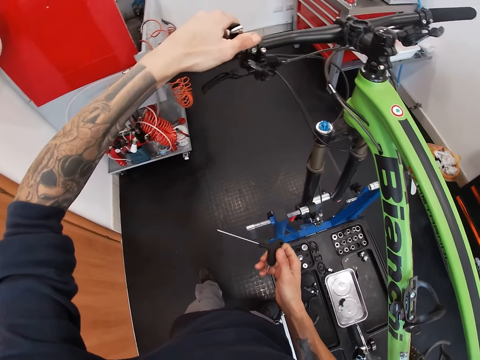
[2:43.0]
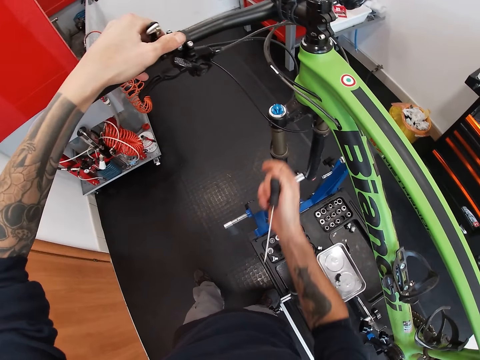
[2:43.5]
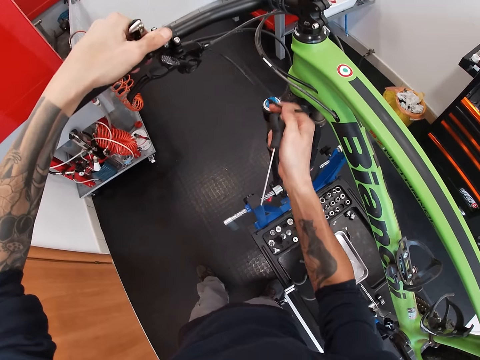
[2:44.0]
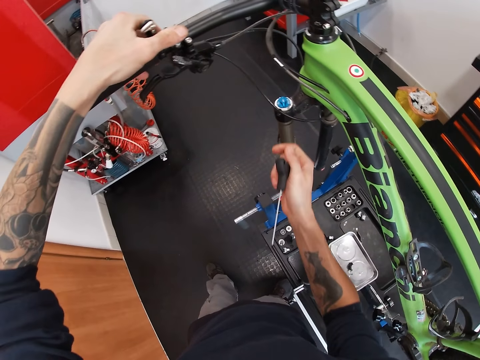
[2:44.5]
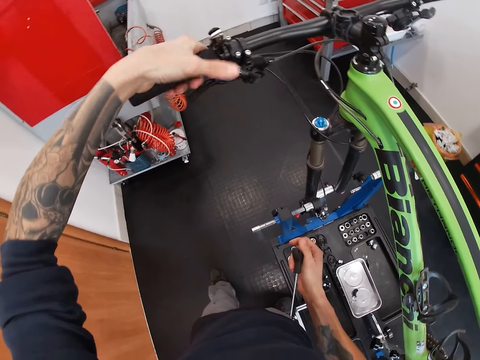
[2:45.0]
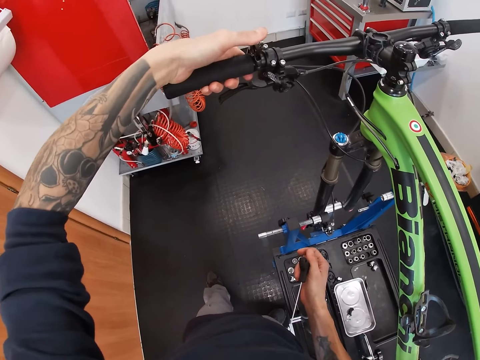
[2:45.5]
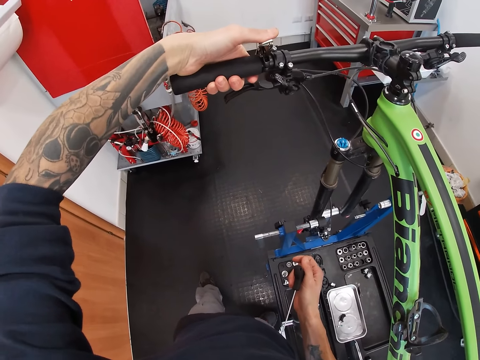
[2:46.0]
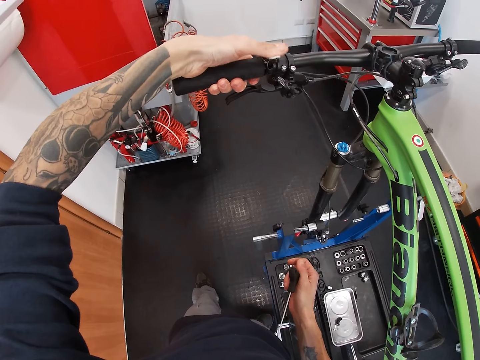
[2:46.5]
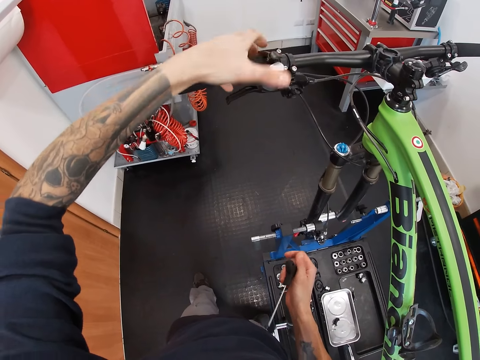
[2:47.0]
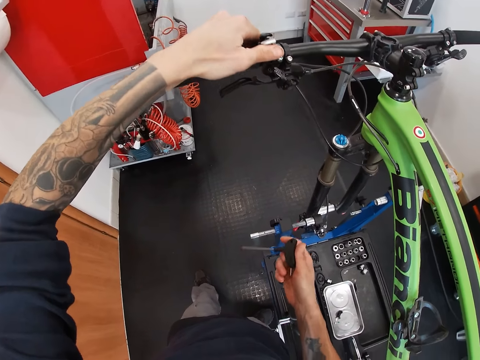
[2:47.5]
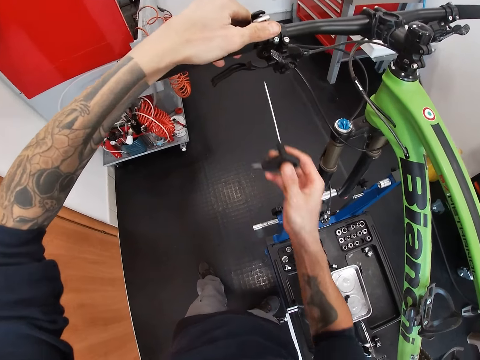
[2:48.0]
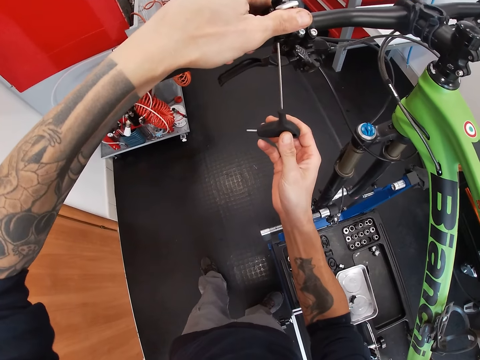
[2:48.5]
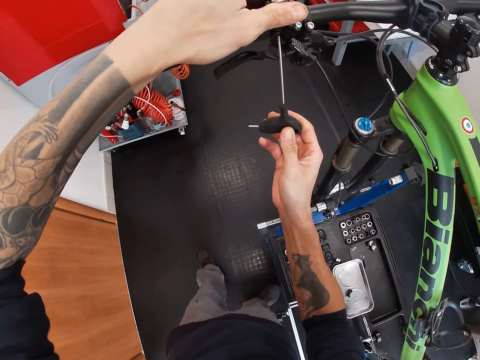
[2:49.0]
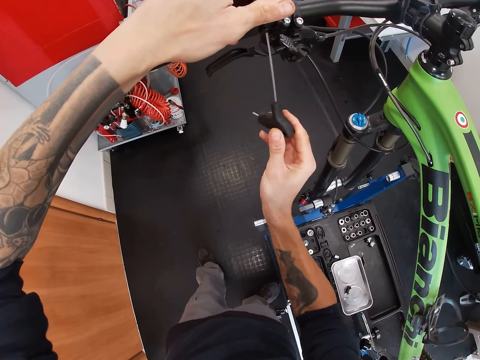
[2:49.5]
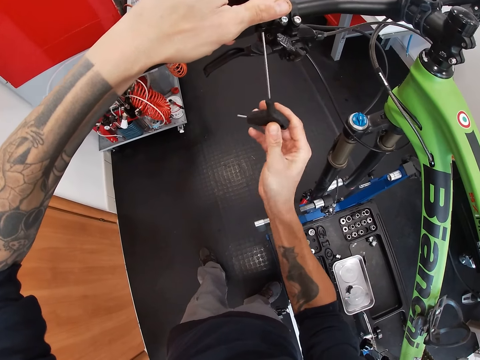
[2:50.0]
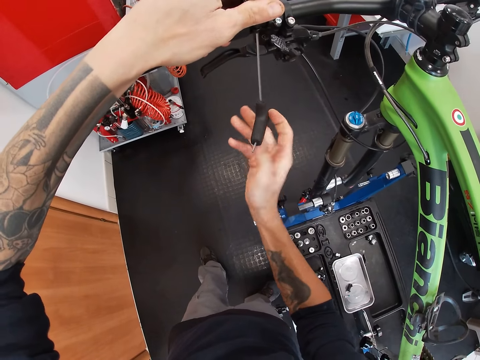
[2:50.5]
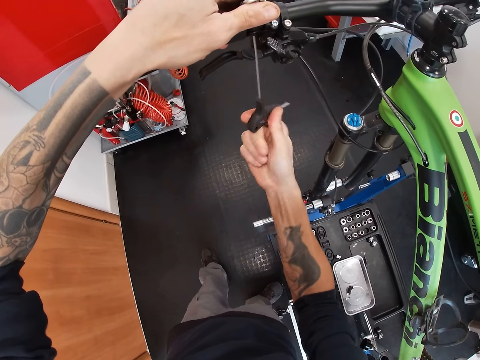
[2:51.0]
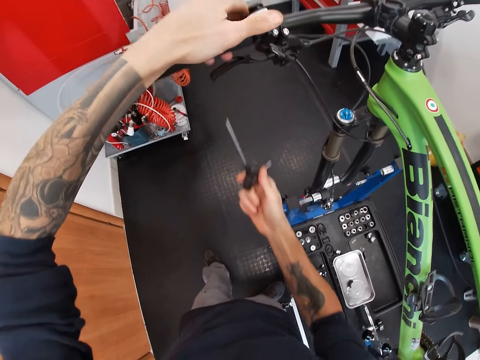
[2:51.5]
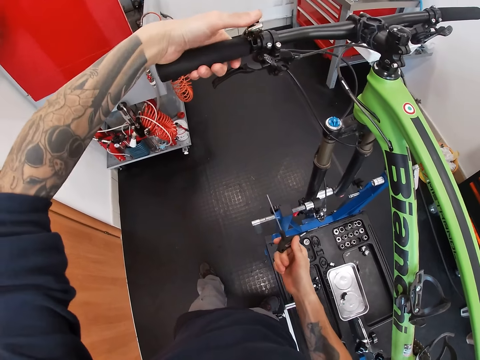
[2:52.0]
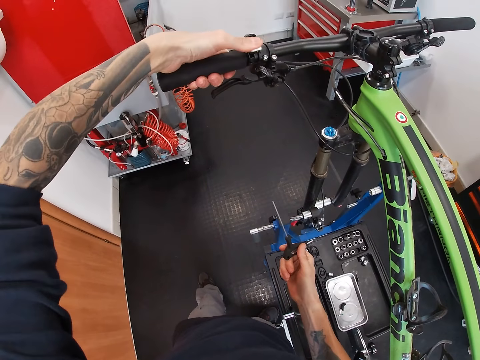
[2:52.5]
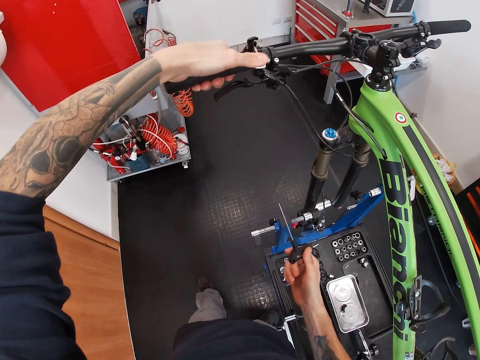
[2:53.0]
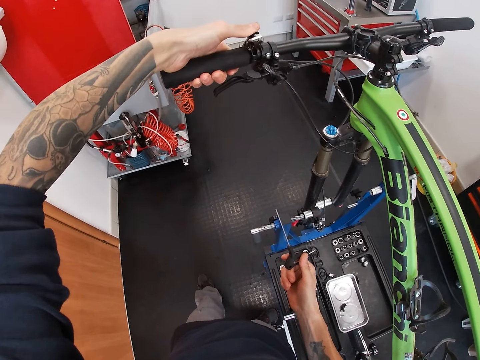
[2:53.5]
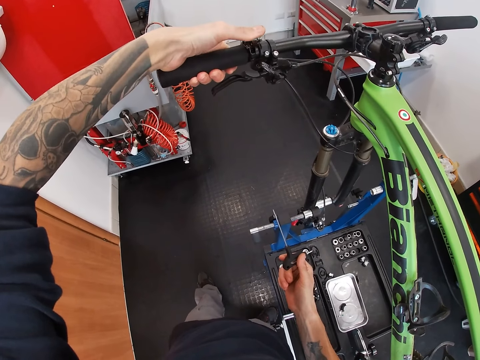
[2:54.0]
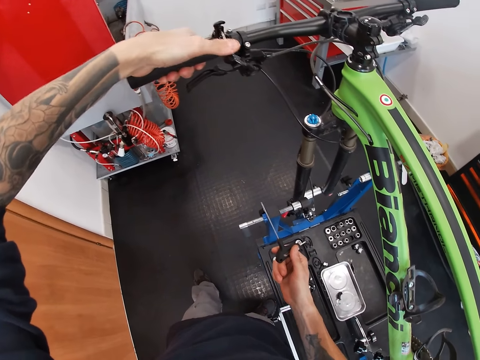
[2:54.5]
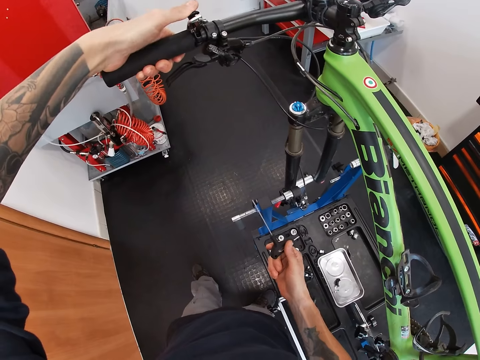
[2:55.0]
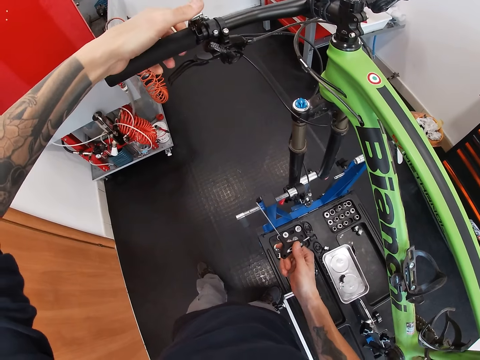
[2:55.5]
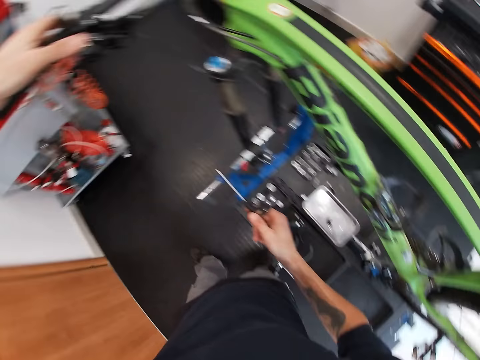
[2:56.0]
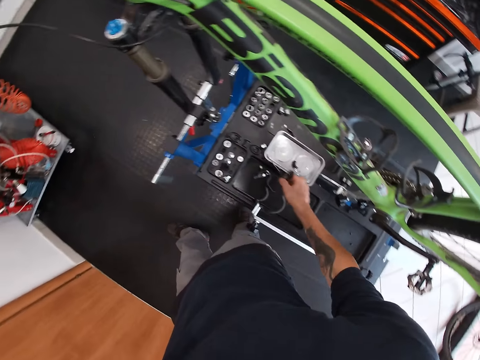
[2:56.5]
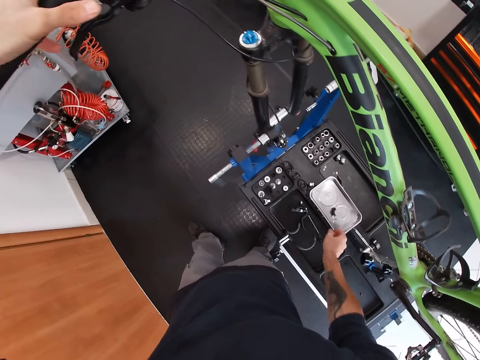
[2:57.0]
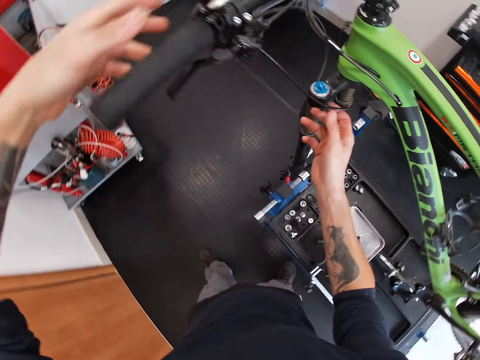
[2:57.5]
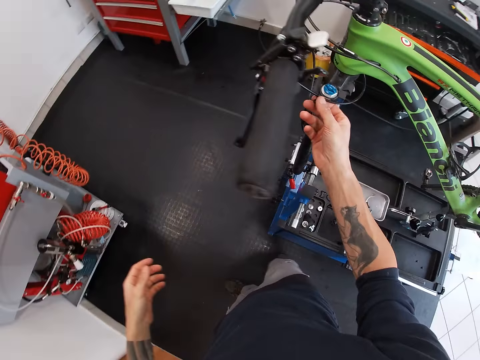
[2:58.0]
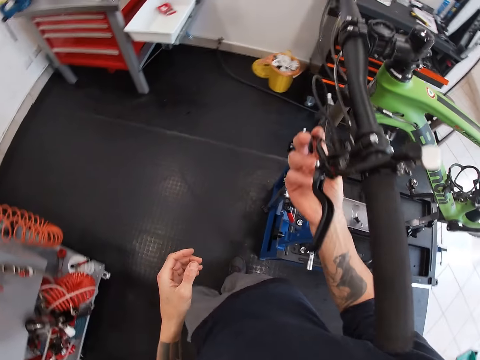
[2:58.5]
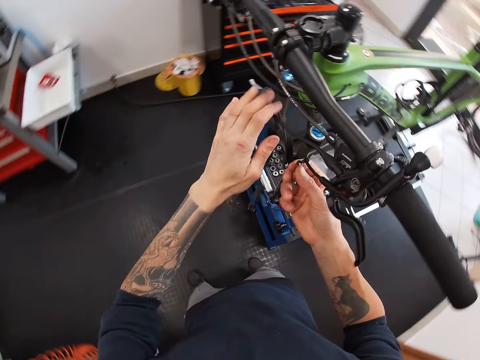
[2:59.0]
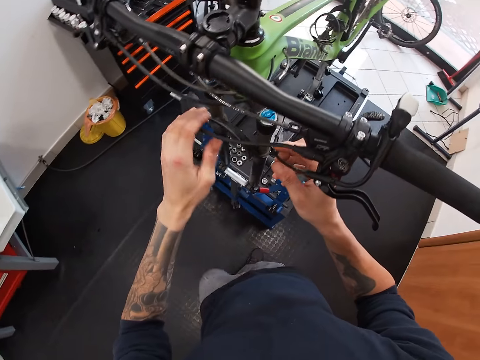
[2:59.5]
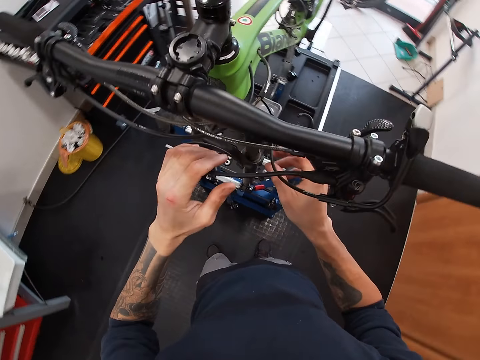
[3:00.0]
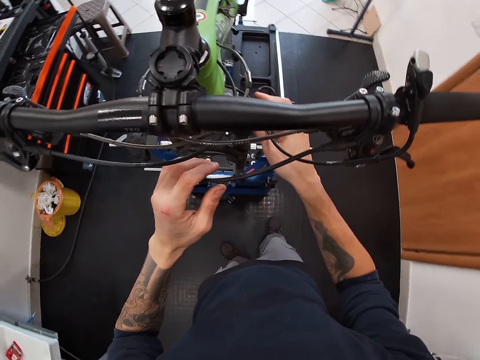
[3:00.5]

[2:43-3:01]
The camera wearer uses the hex wrench on the bolt nut. She drops the hex wrench with her right hand.

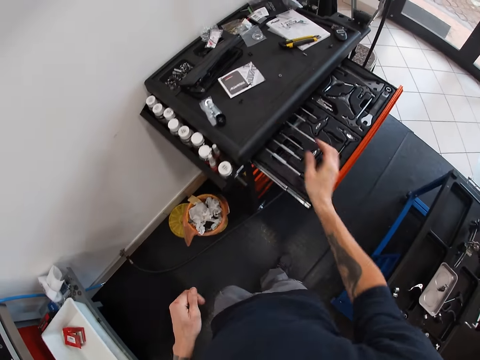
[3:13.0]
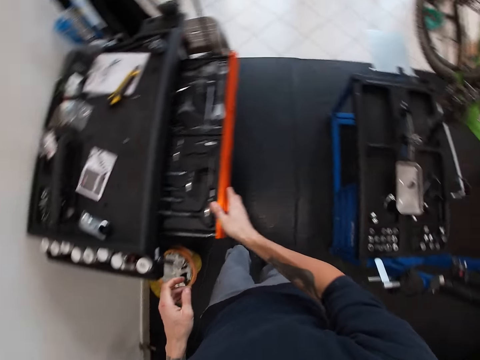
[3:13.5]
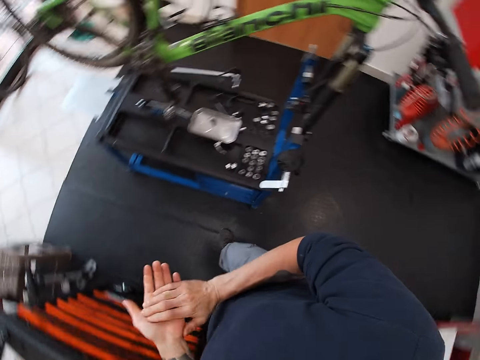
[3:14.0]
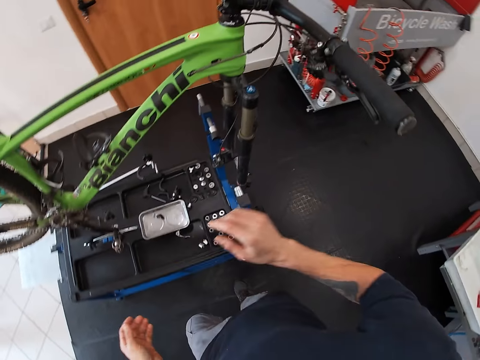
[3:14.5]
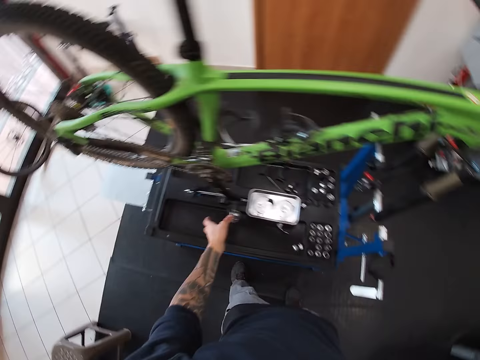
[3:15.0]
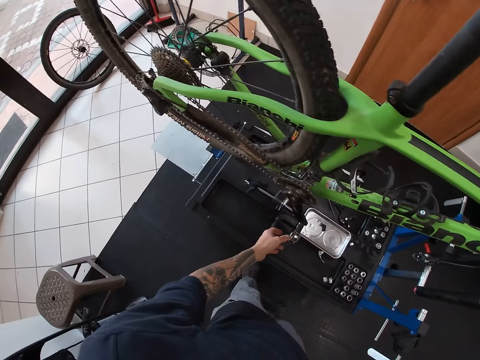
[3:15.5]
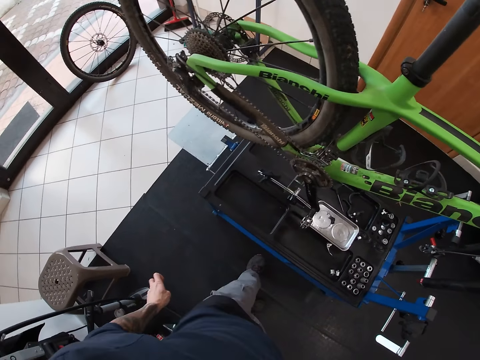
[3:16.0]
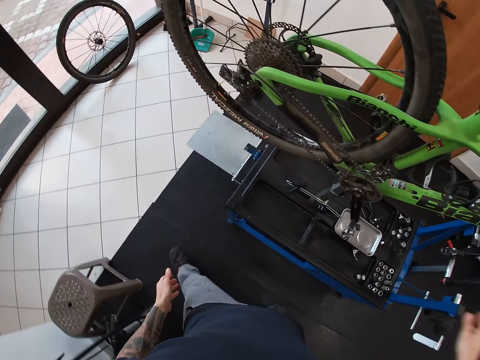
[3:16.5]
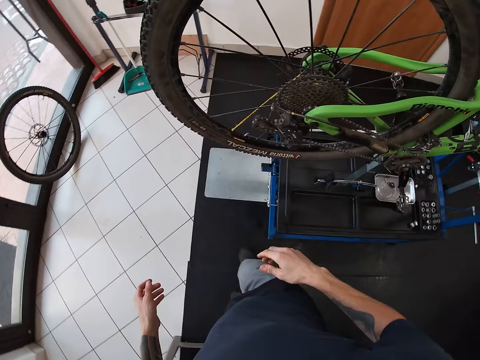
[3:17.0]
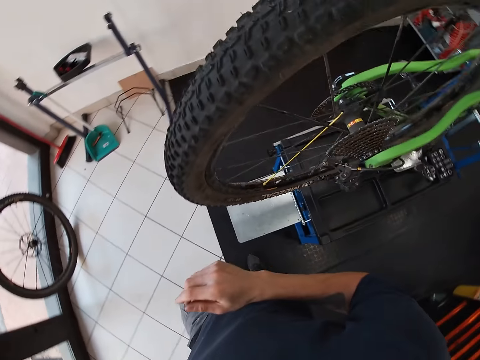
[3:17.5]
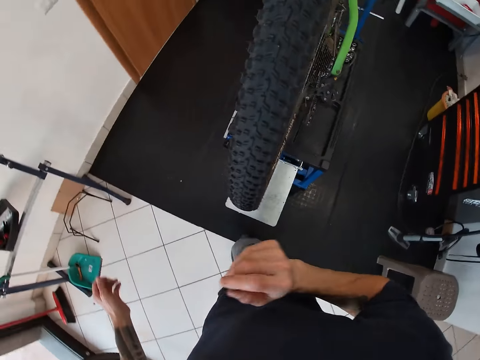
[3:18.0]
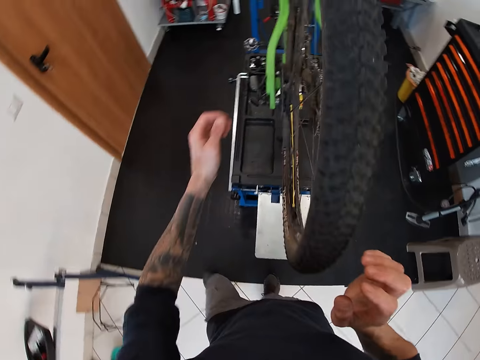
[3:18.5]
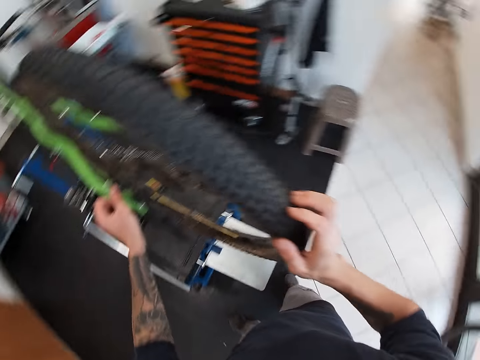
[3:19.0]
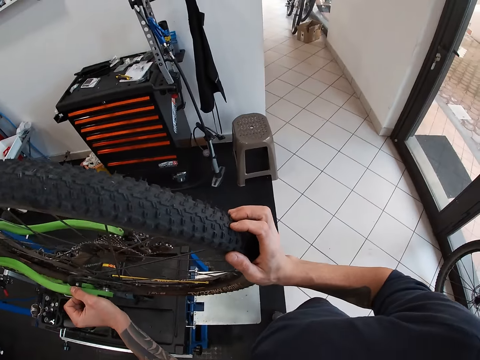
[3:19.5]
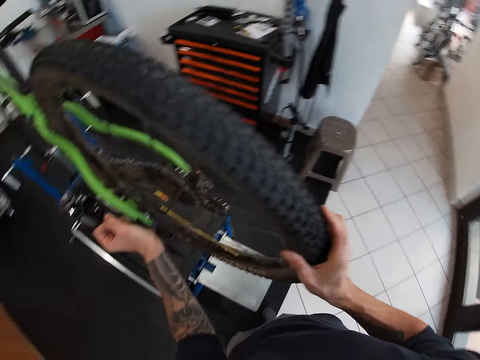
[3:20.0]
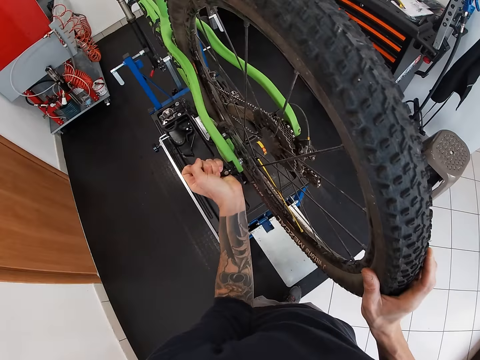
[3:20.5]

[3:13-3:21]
The camera wearer drops the bolt nut on the table. He touches the bicycle wheel with his right hand. He touches the cassette of the bicycle with his right hand. He loosens the bolt on the bicycle wheel.
